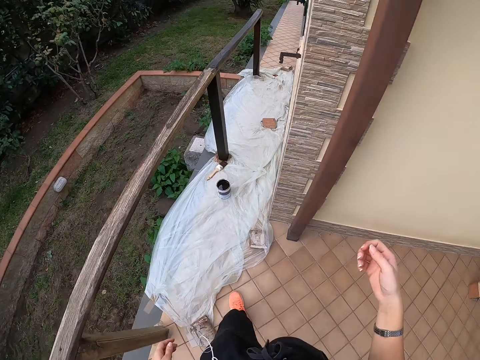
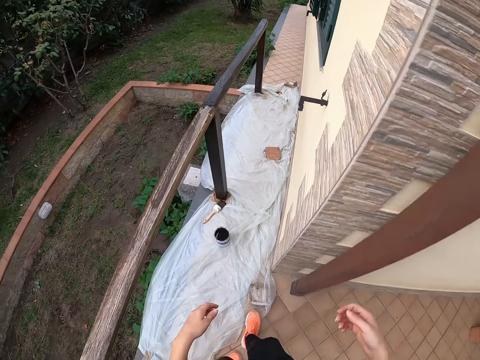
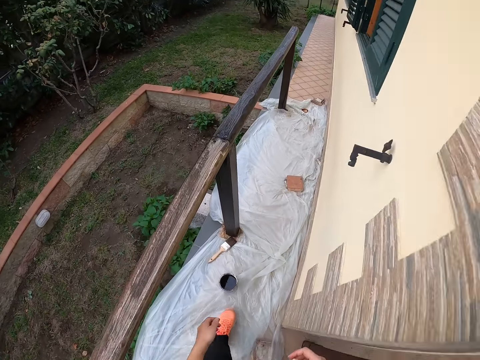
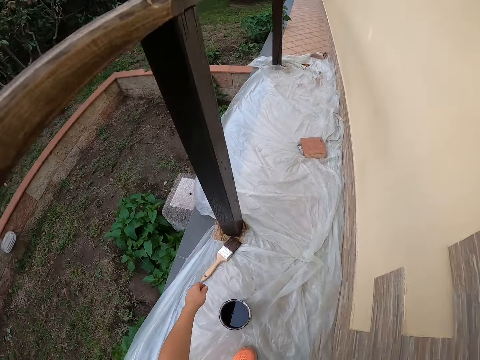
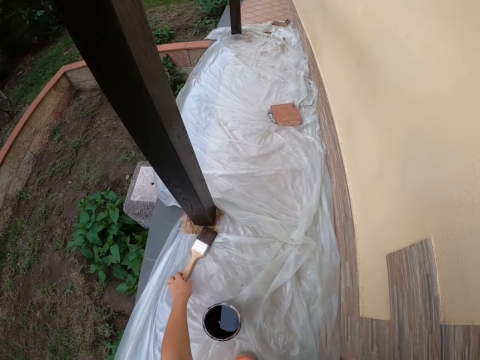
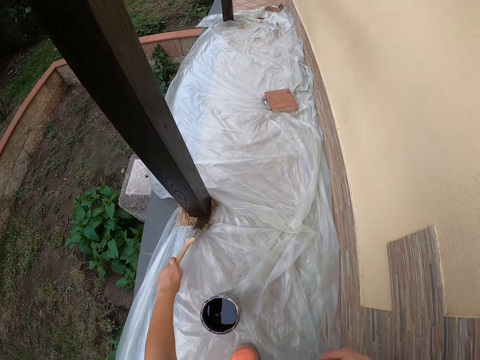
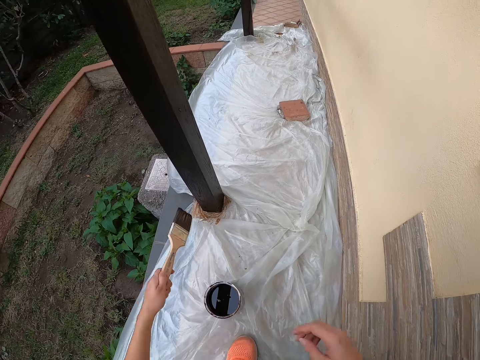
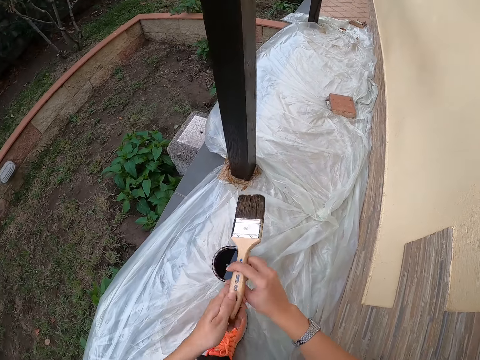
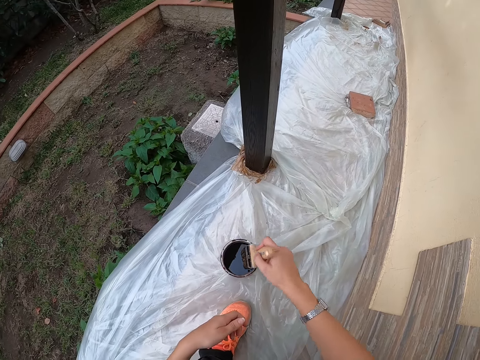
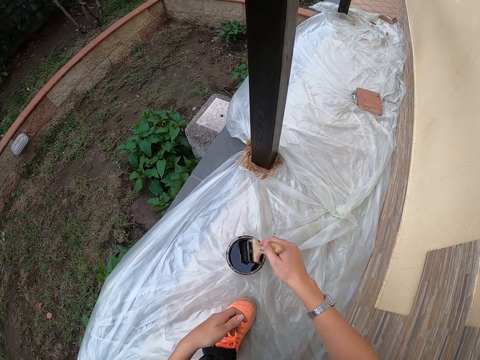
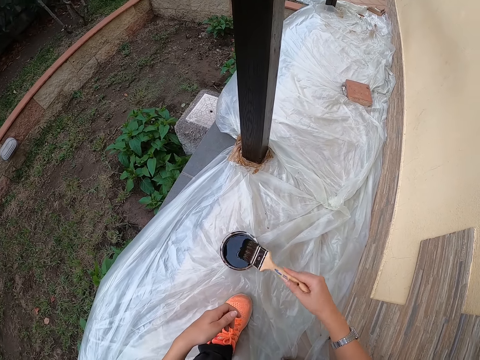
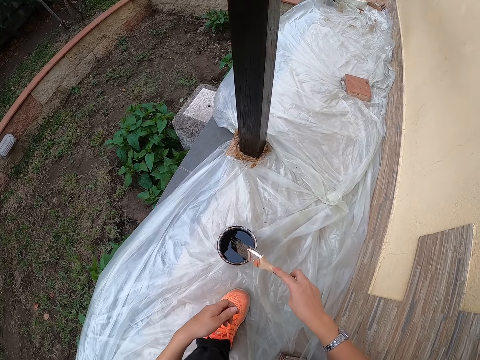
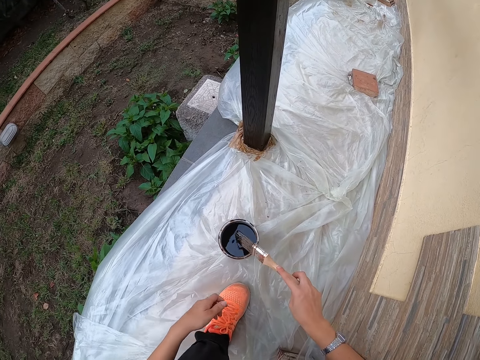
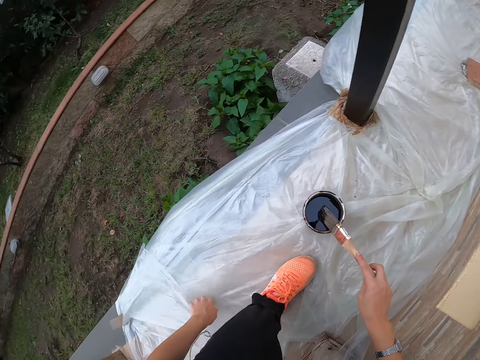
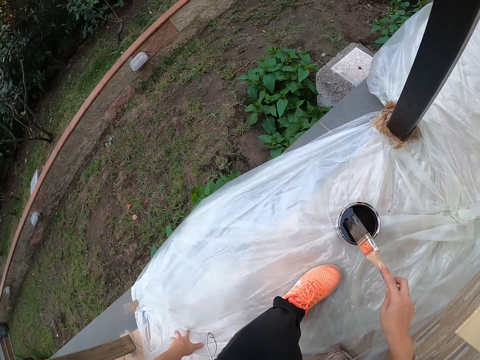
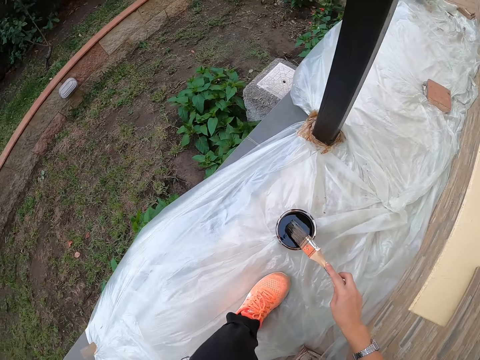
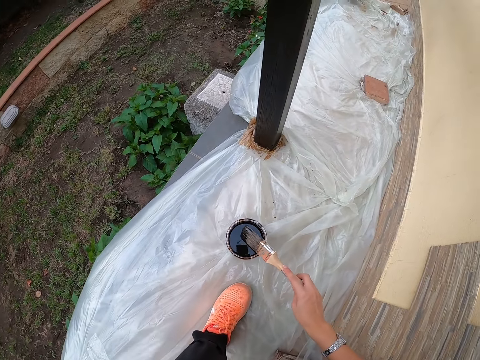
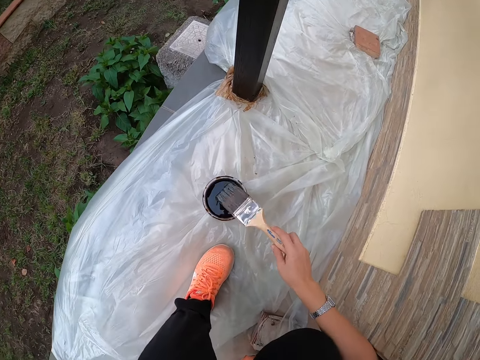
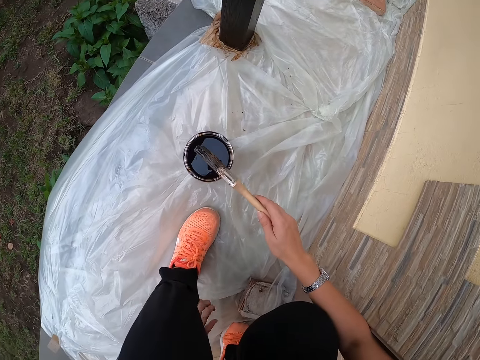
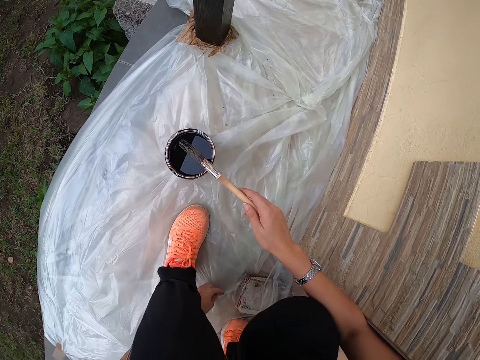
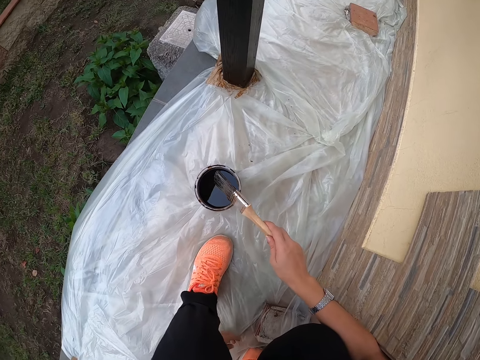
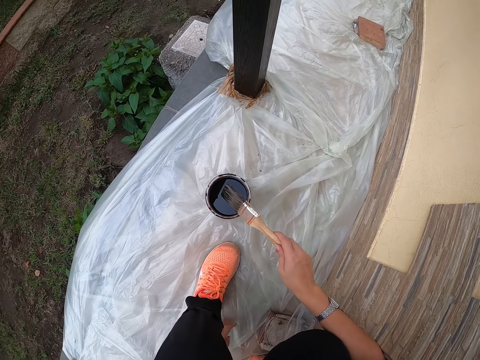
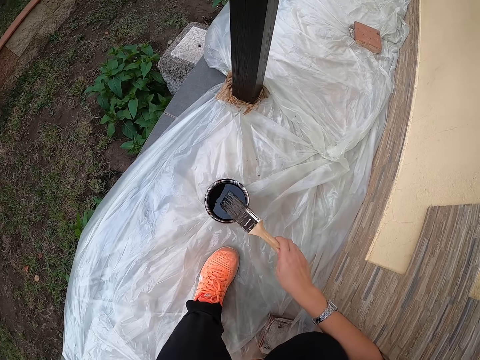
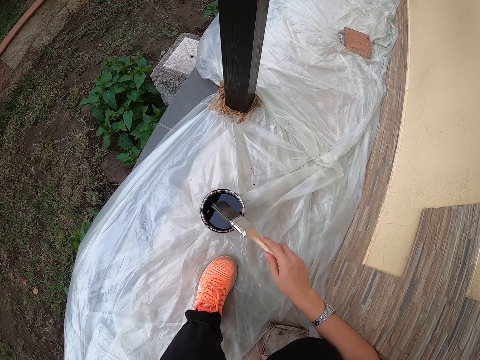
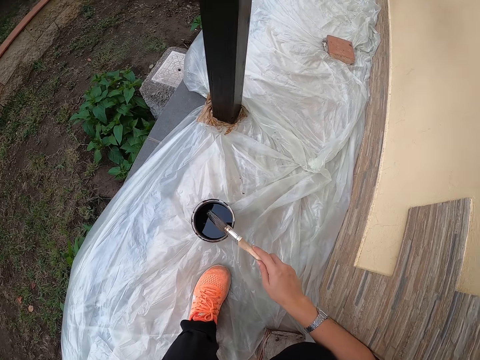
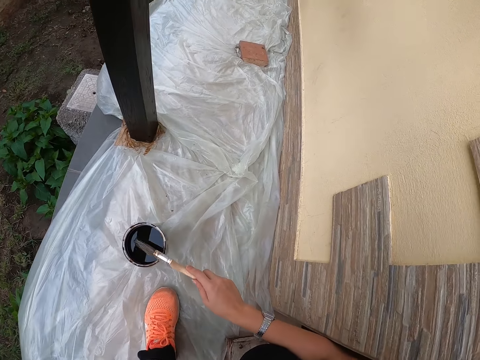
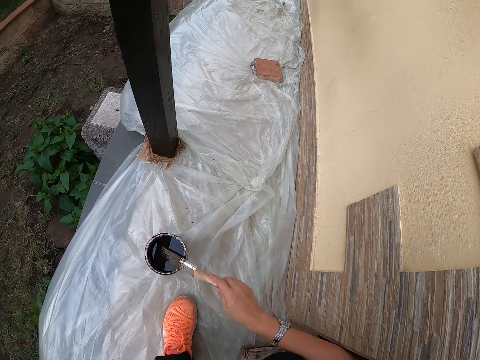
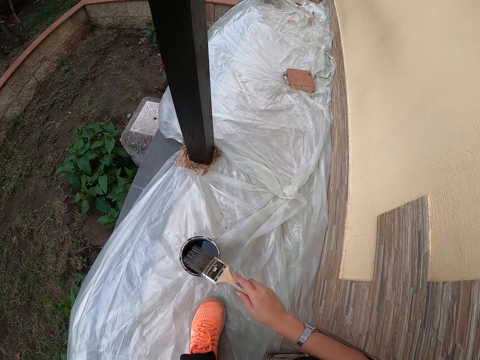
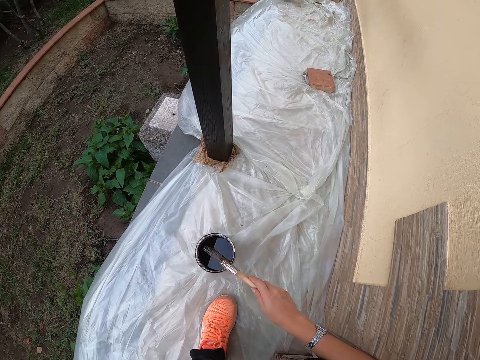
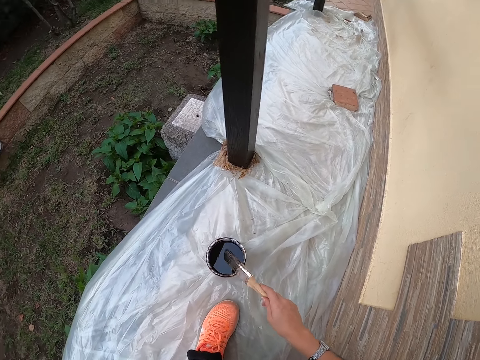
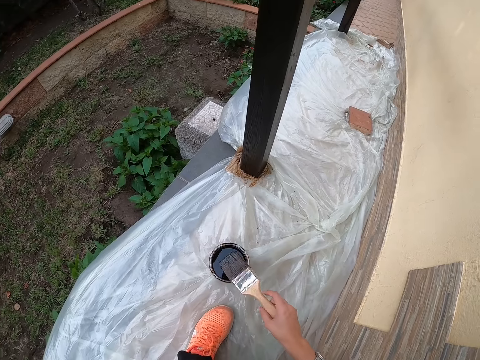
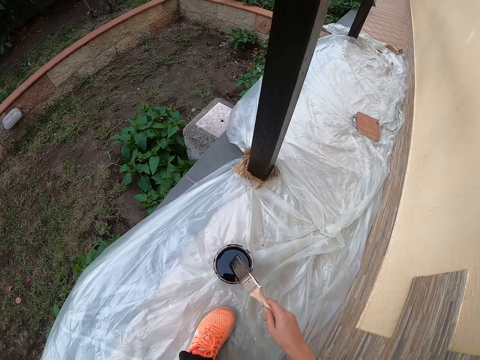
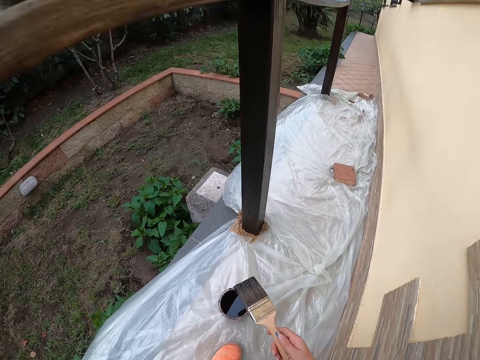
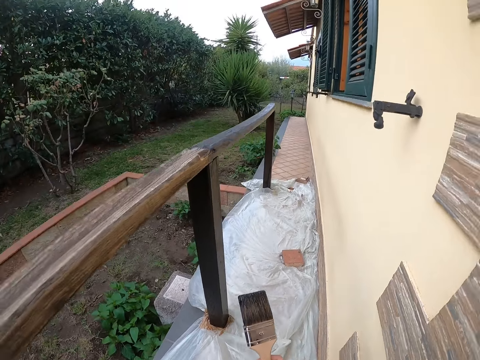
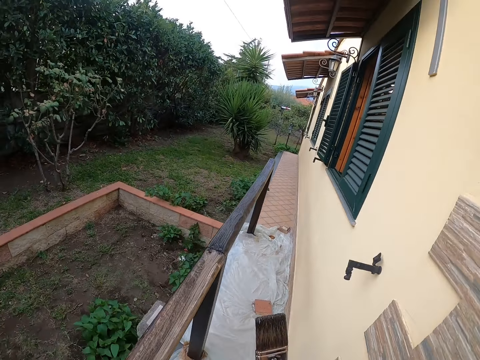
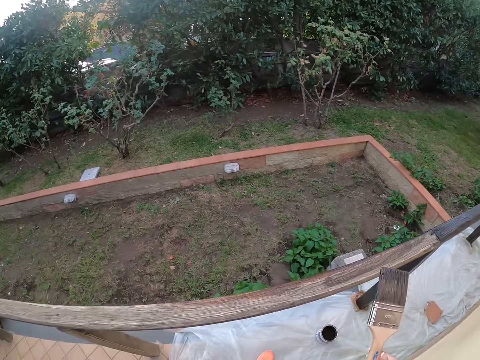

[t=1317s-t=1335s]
The camera wearer picks up the paint brush from the nylon on the balcony floor. She places the paint brush on her other hand, takes some paint from the paint can with the paint brush, and hits the top of the paint can with the paint brush. She adjusts the nylon on the balcony floor with her left hand and pushes the paper to the back. She hits the can of paint, turns the brush, and hits the can of paint. She turns the brush and hits the can of paint. She turns the paint brush and hits the can of paint. She turns the paint brush and hits the can of paint. She stops hitting the top of the paint can with the paint brush and lifts the paint brush.

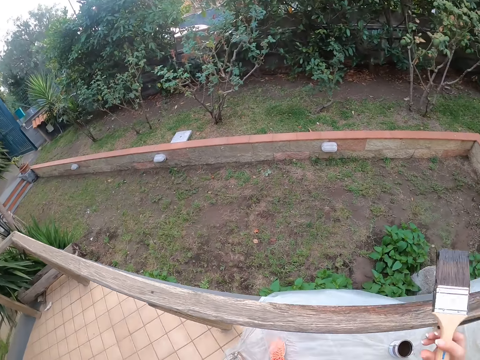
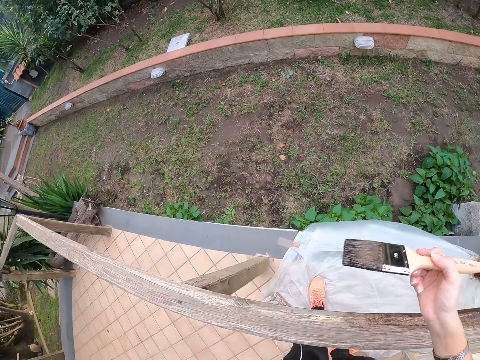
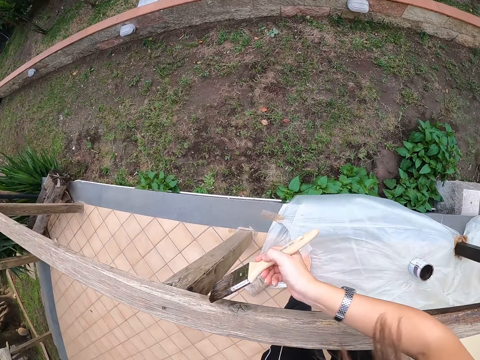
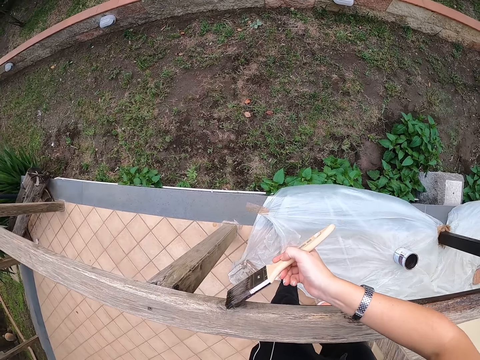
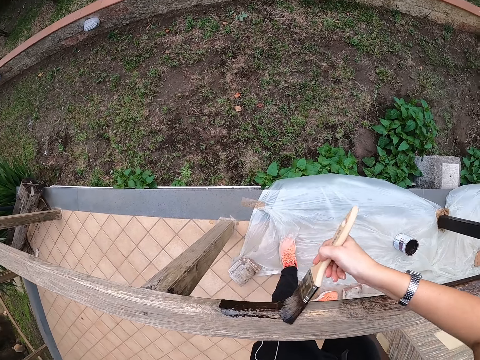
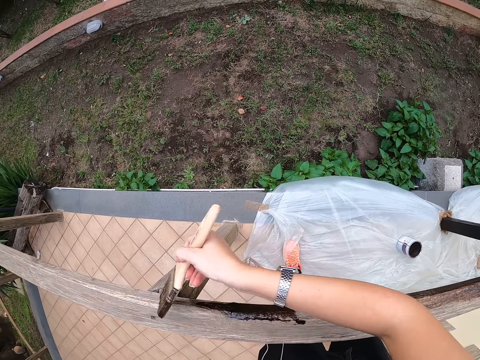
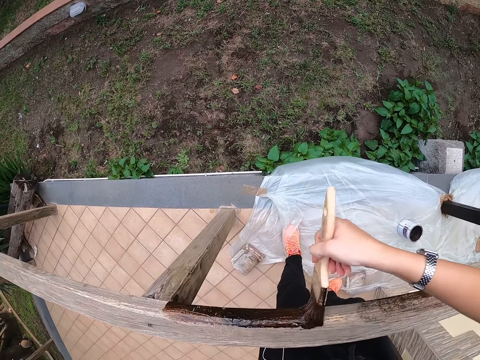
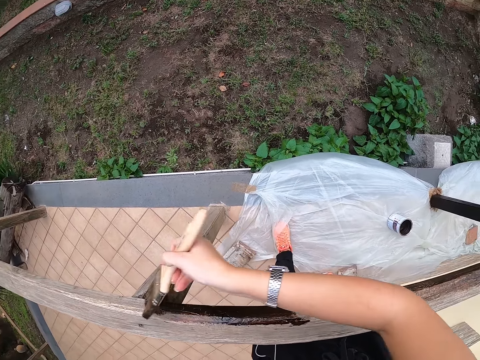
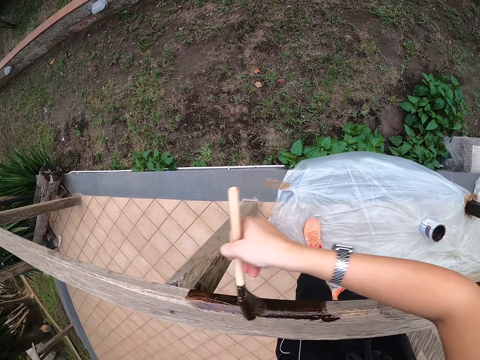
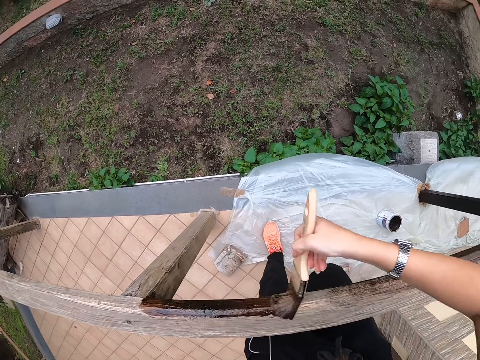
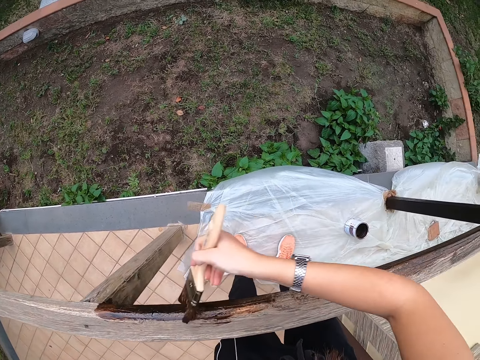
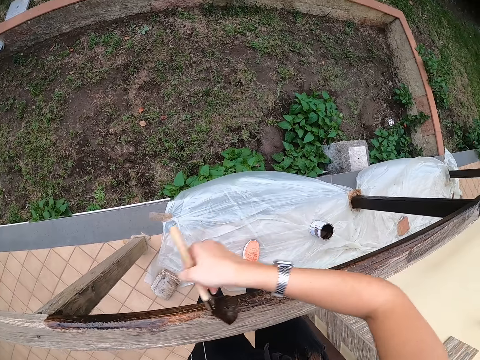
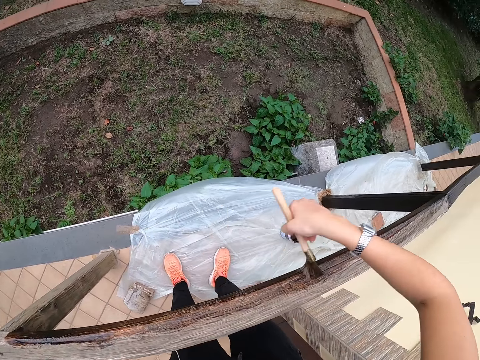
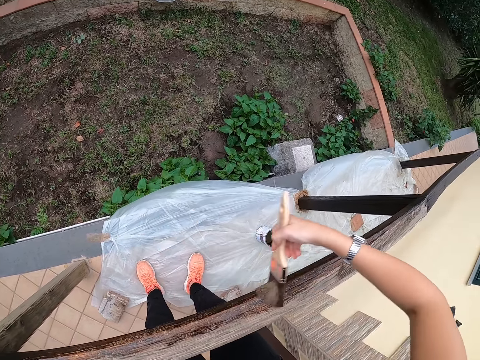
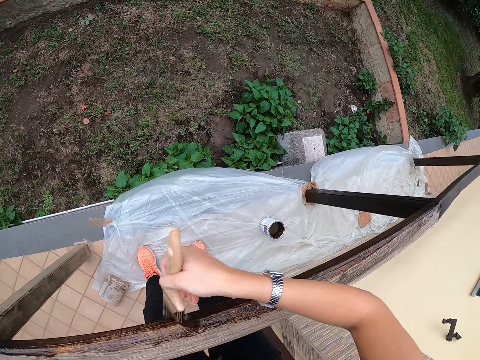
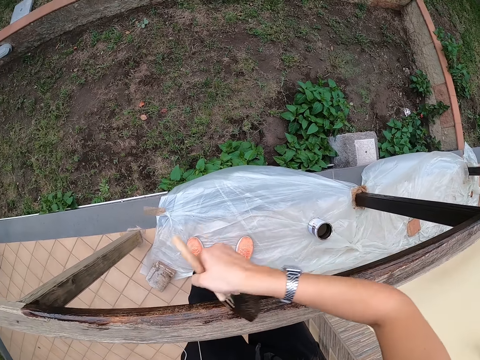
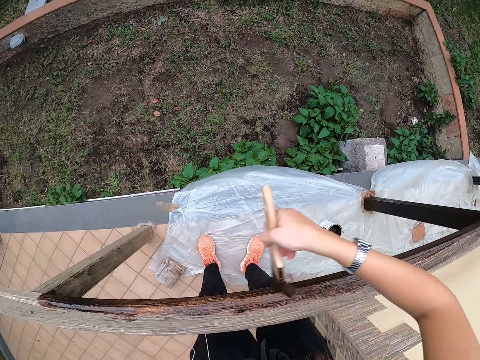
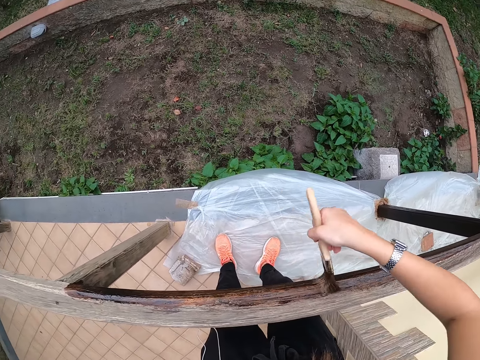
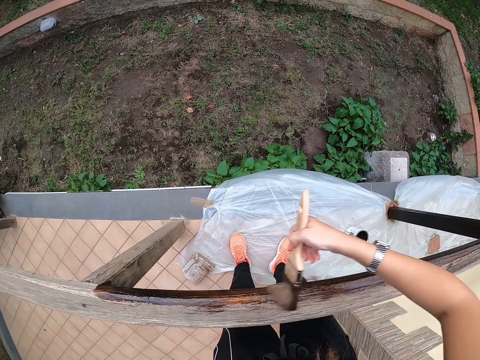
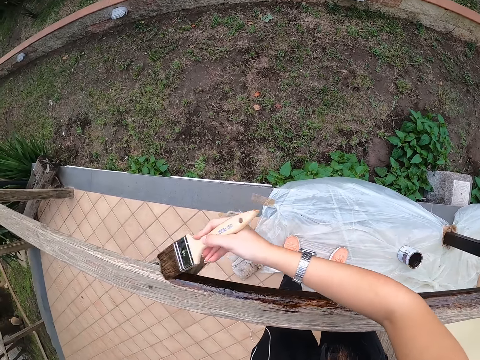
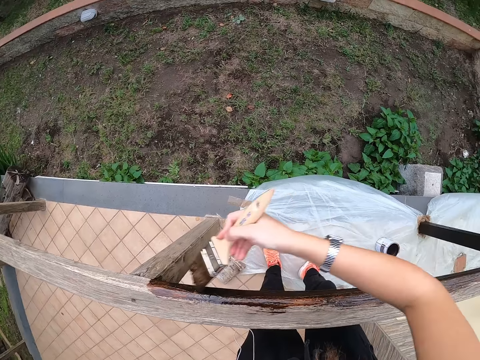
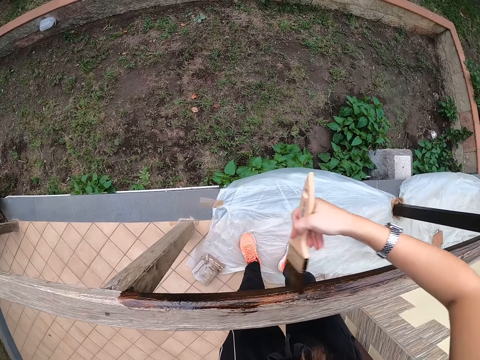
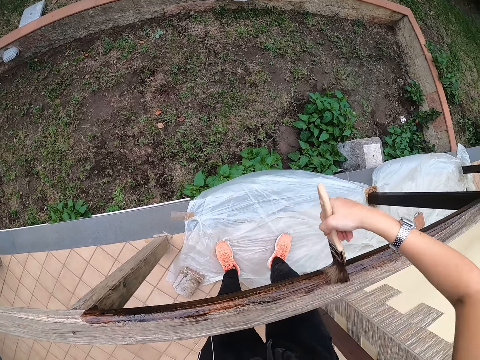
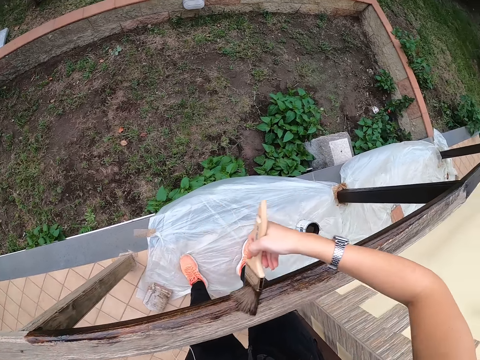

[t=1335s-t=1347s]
The camera wearer paints the balcony with the paint brush.
